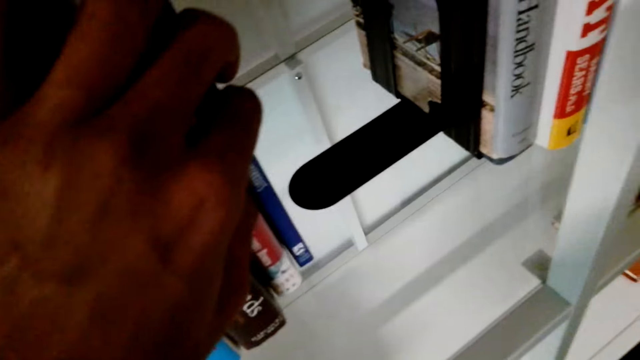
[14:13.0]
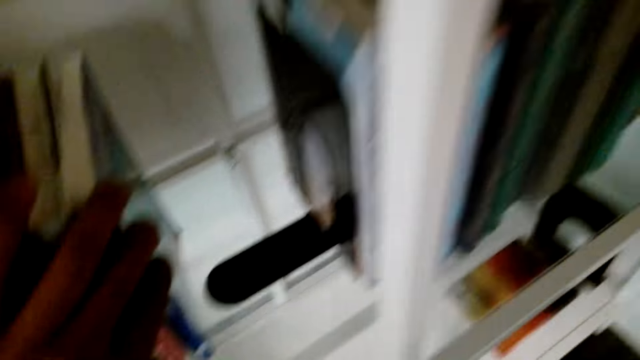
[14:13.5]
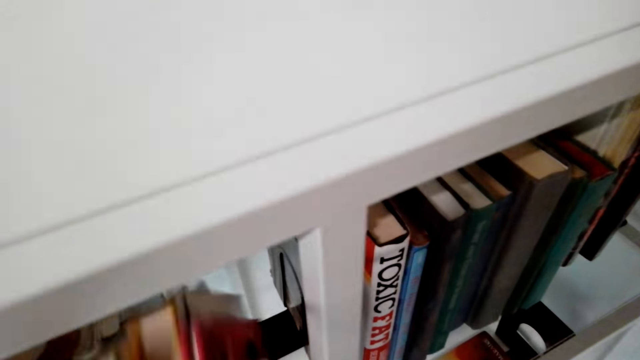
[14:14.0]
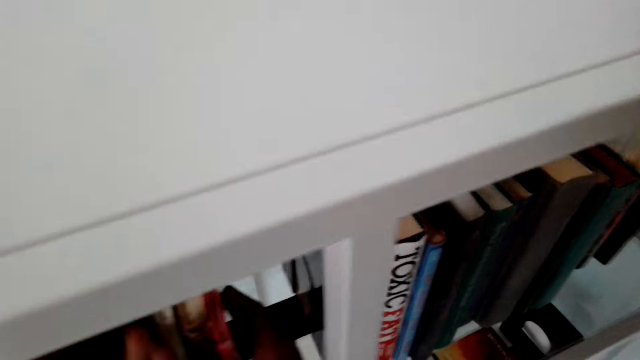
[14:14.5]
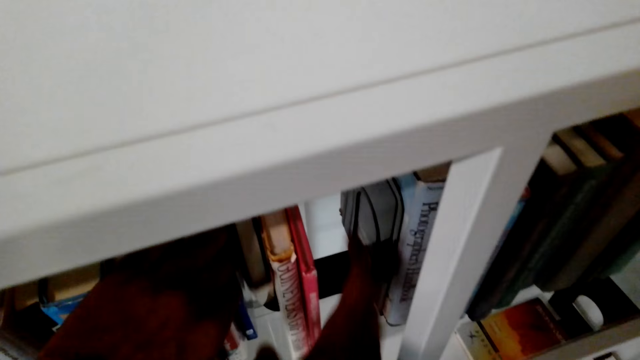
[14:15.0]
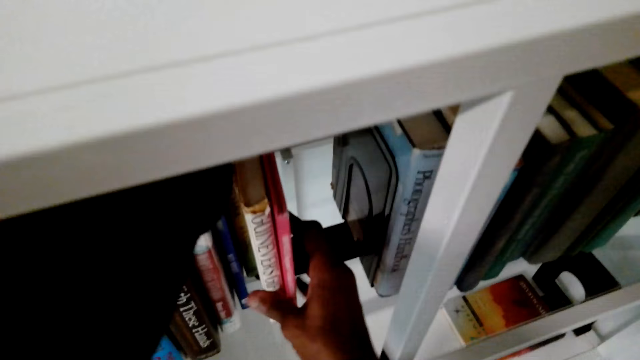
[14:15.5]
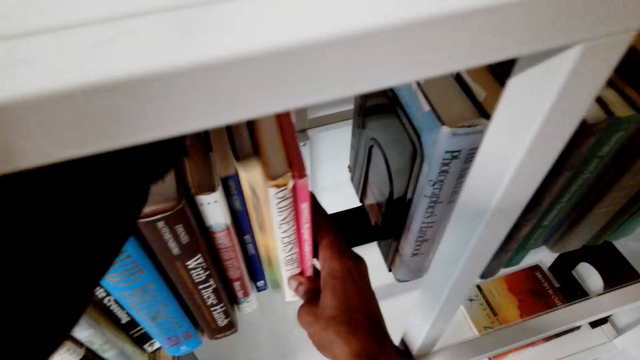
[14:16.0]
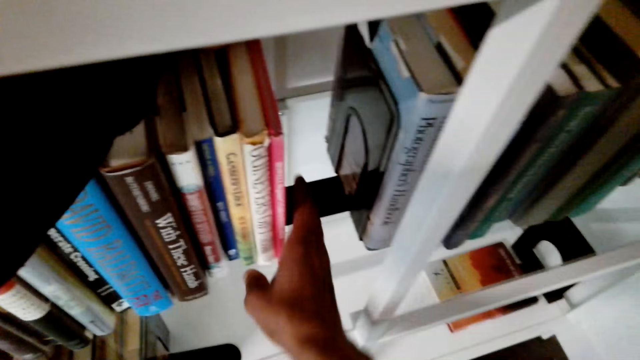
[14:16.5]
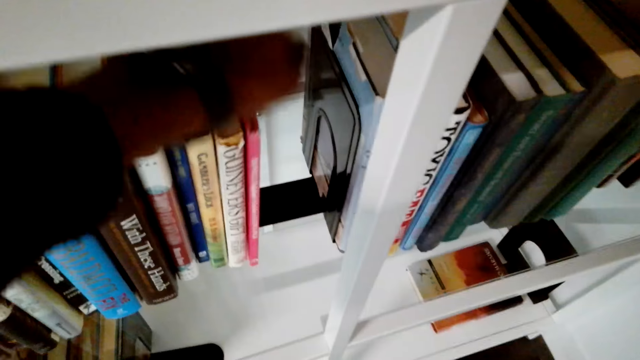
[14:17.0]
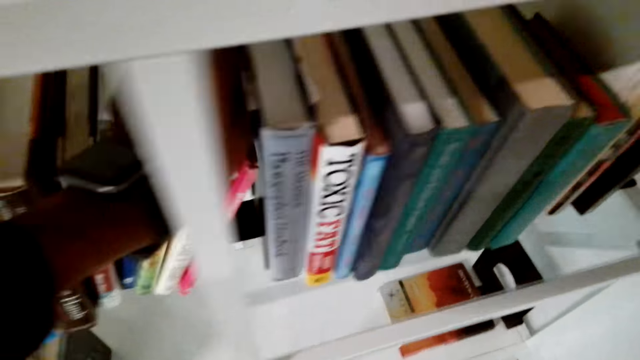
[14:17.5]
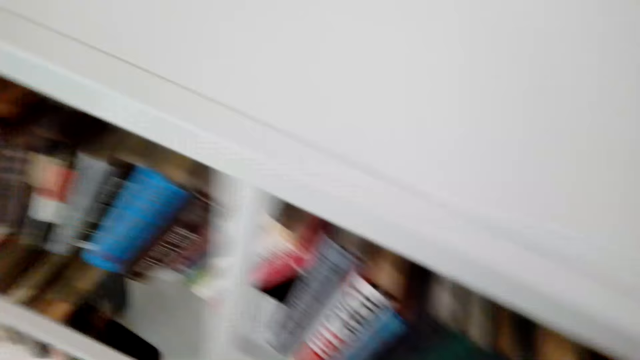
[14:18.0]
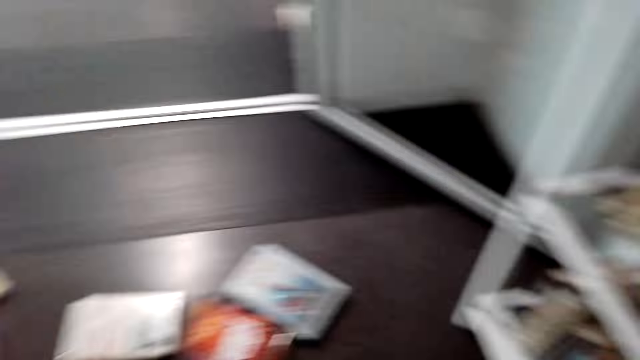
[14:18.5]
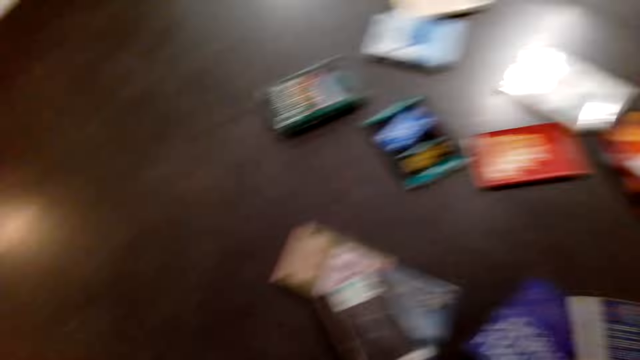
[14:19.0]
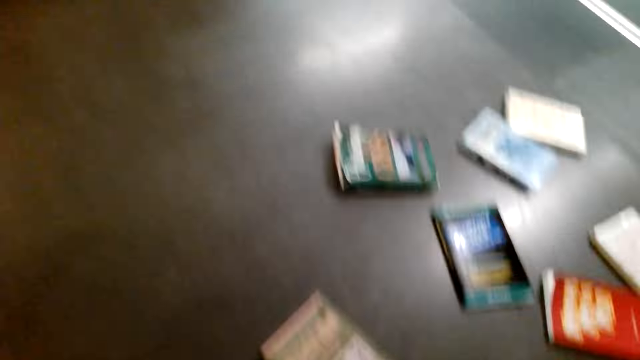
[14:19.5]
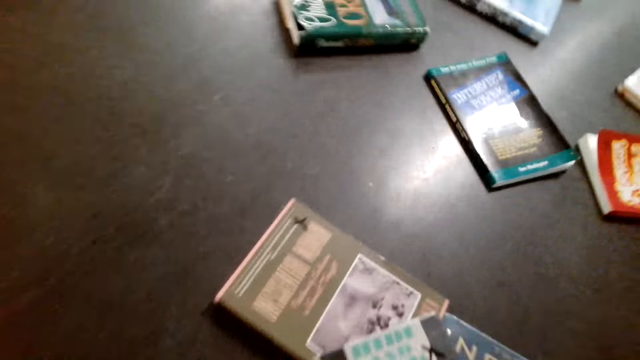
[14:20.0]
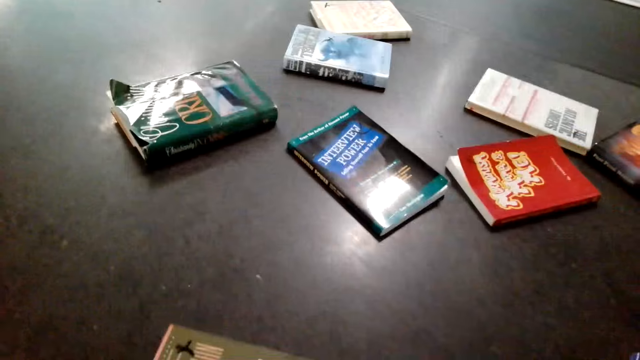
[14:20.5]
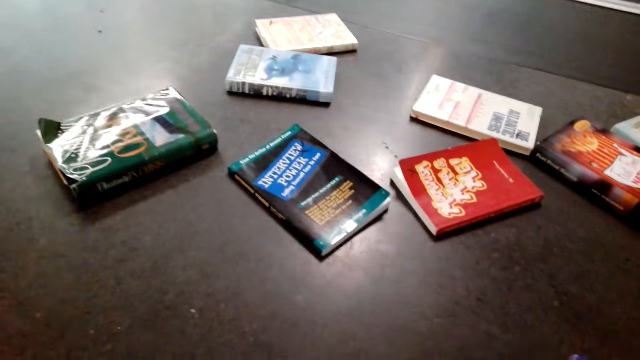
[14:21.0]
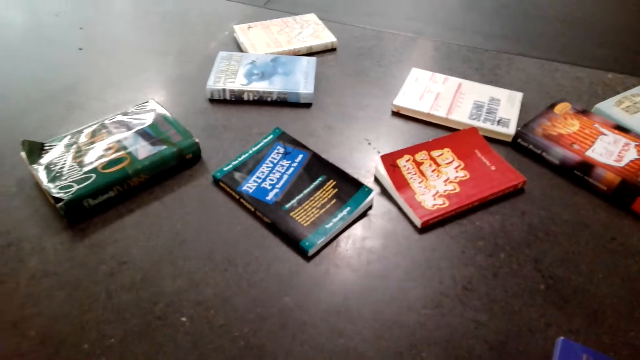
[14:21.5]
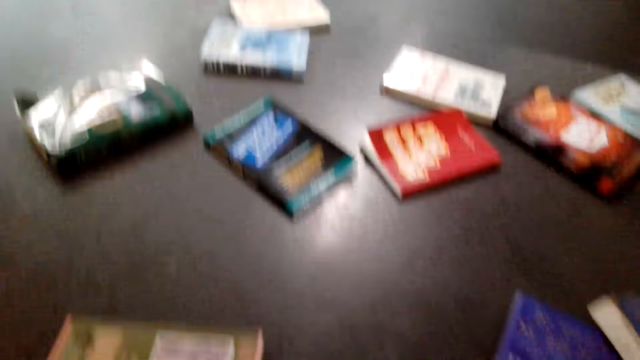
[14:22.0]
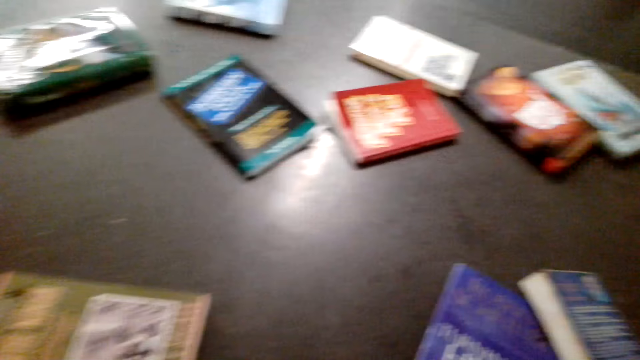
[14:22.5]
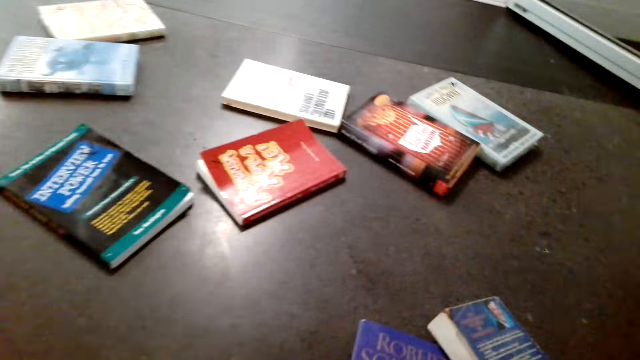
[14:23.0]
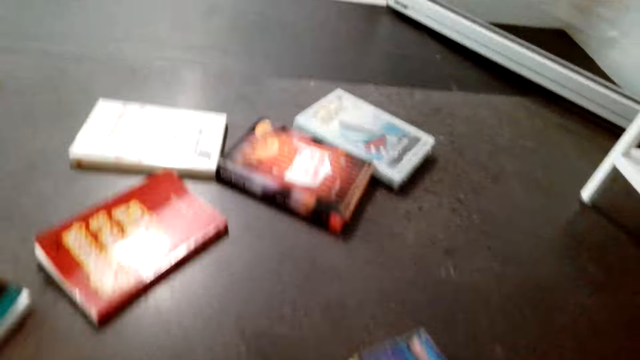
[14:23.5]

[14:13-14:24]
The camera wearer holds novels in the cabinet. They arrange more novels in the cabinet. They turn around. They pick up a book from the floor.

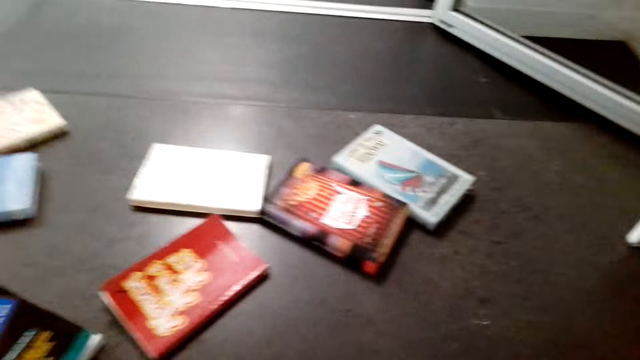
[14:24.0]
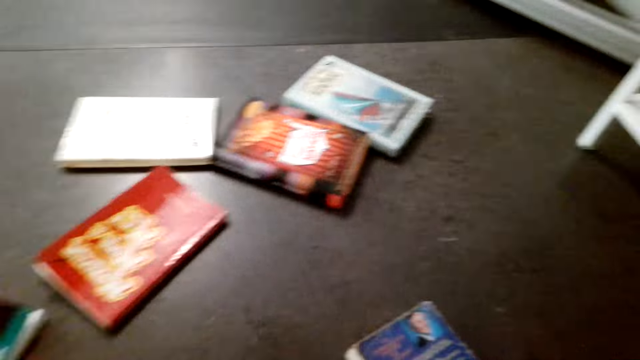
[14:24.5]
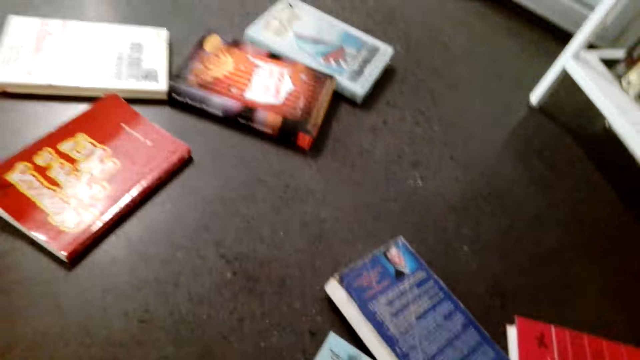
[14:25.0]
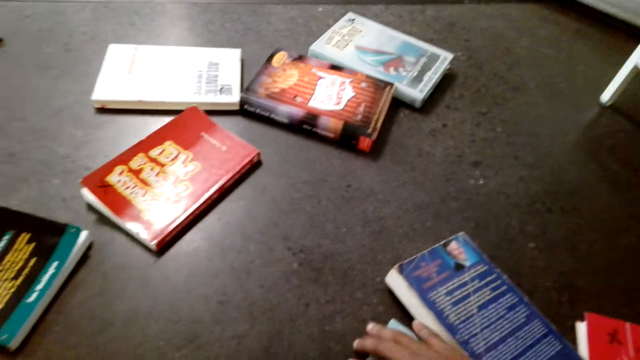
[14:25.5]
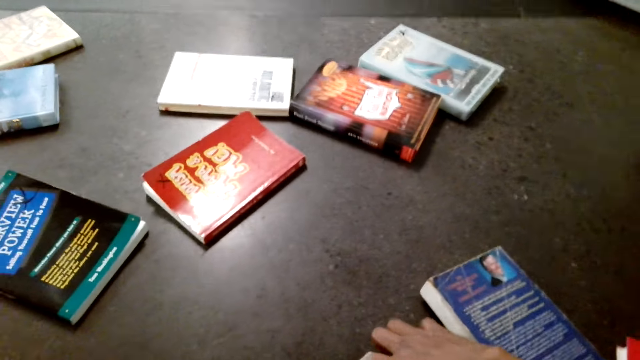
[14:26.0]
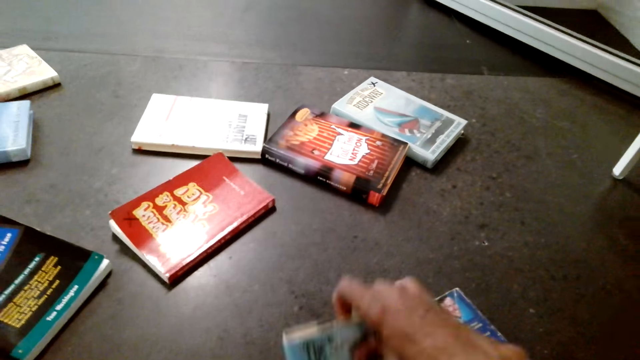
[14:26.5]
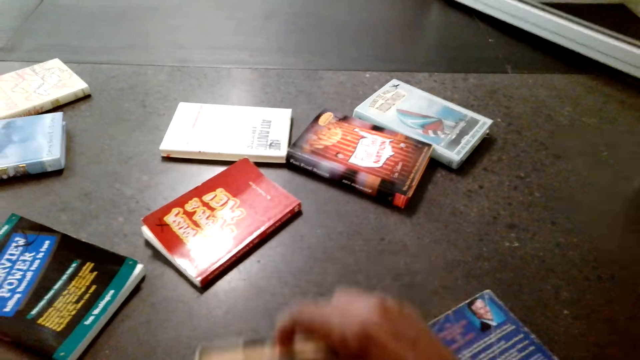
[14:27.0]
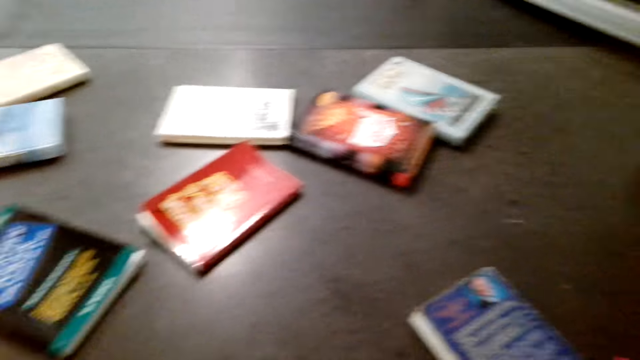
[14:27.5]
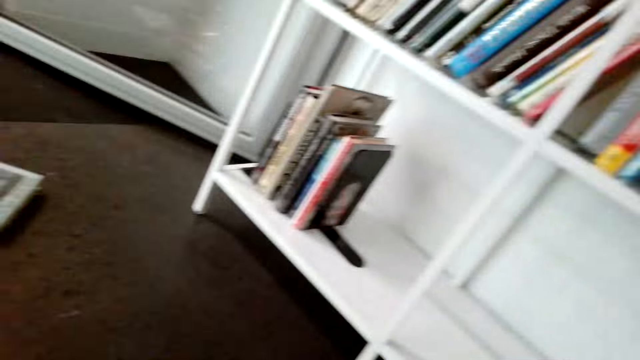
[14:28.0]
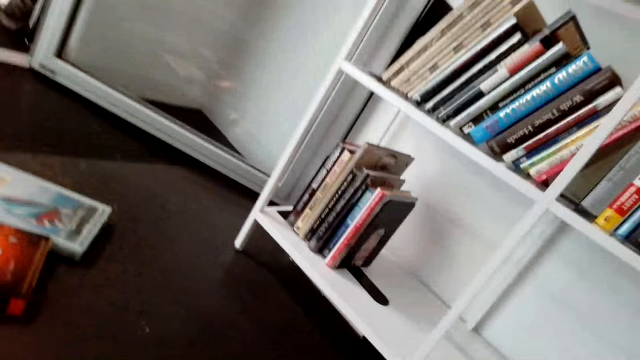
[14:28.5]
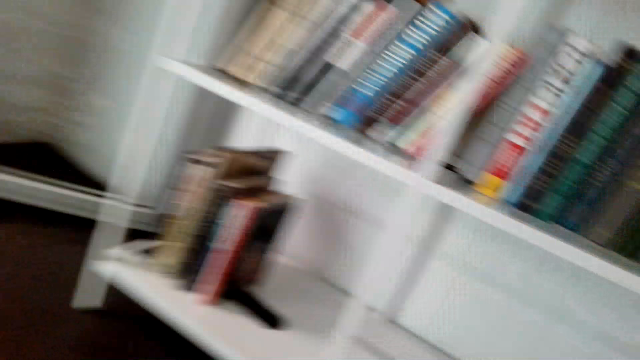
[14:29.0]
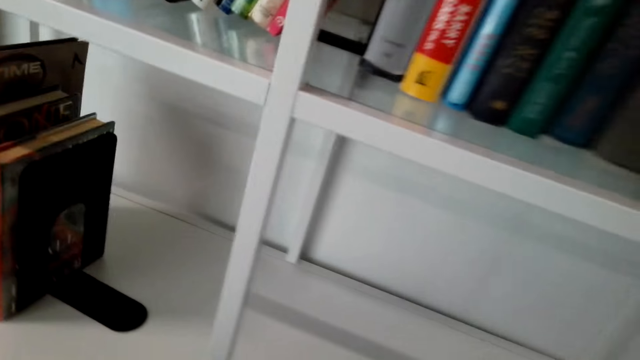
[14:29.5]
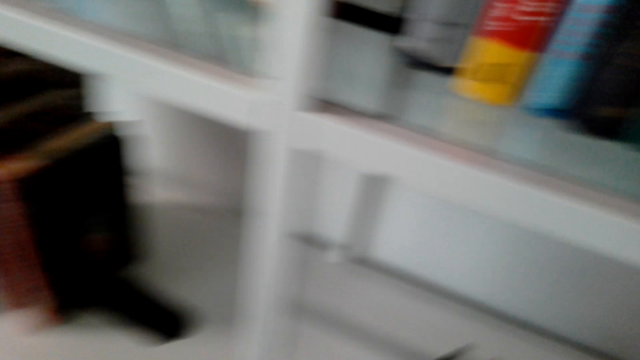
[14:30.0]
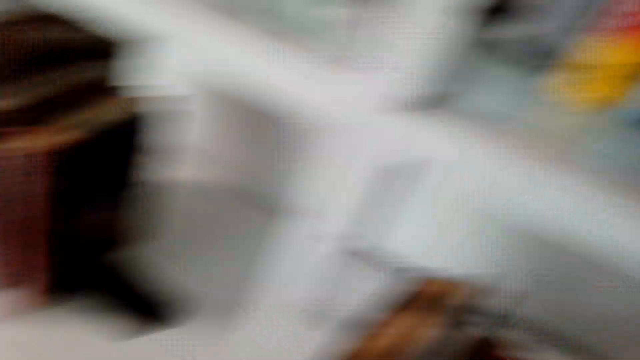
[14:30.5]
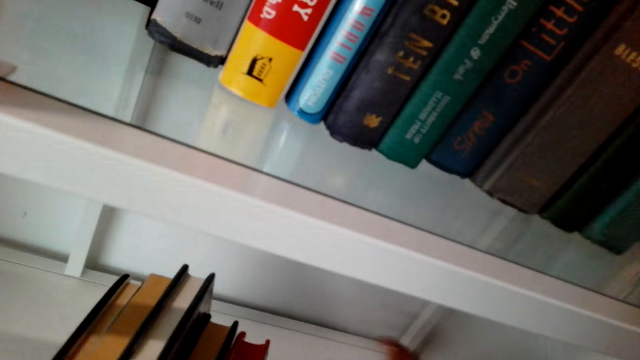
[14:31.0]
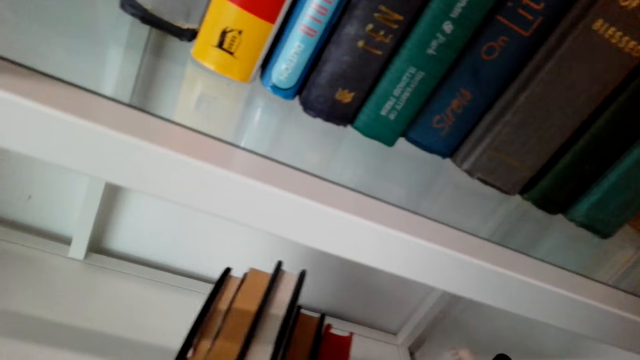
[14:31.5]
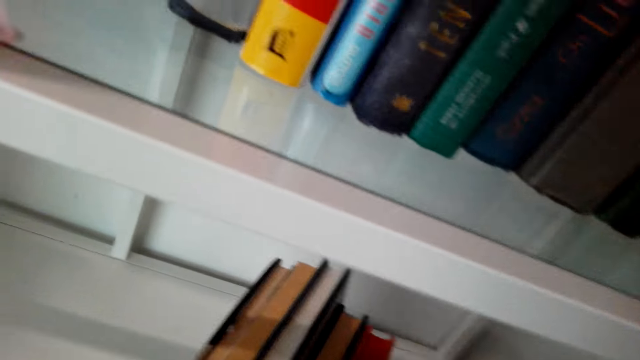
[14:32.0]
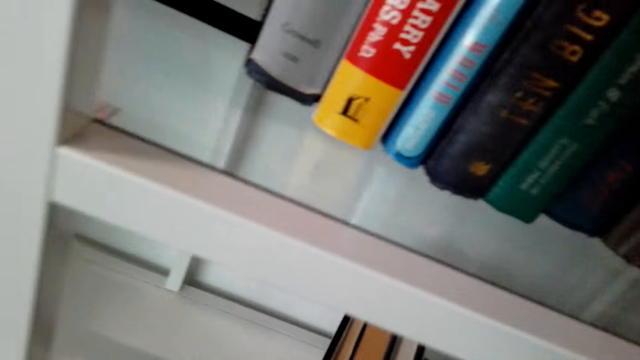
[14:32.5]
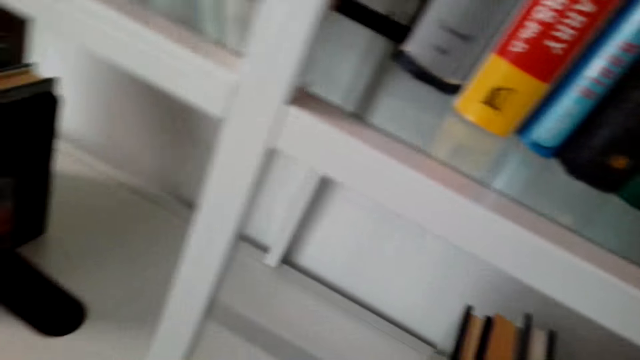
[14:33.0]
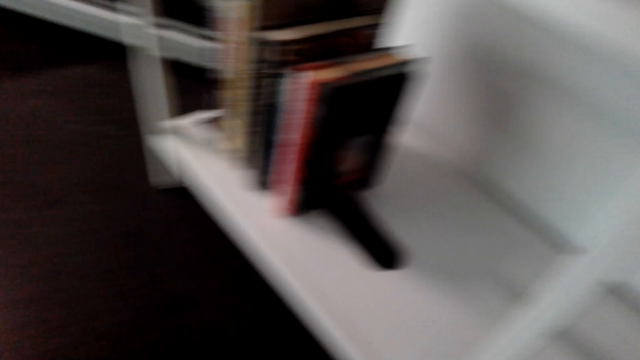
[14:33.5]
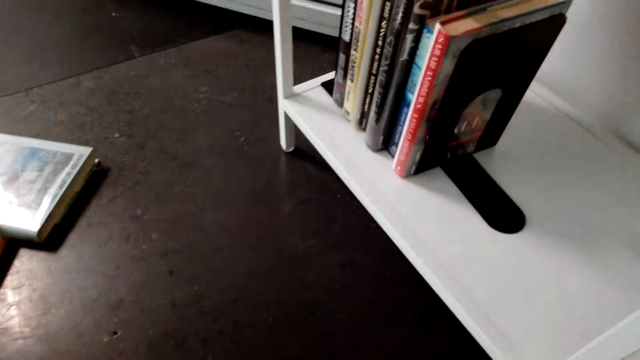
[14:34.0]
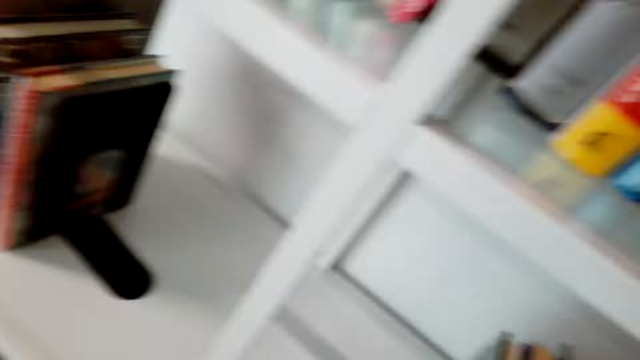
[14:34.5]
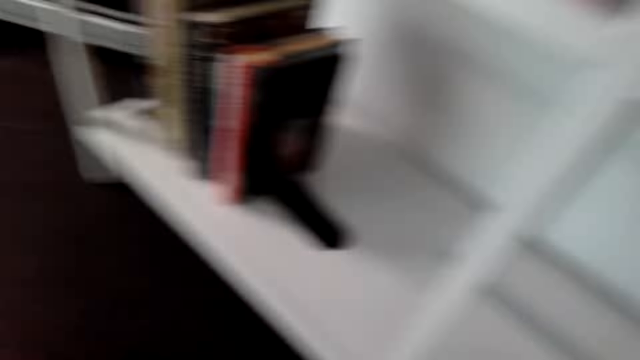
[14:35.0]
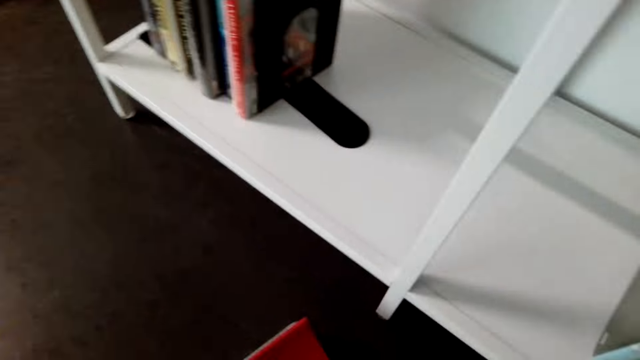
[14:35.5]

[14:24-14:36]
The camera wearer picks up a book from the floor. They turn around. They arrange novels in the cabinet. They look around.
